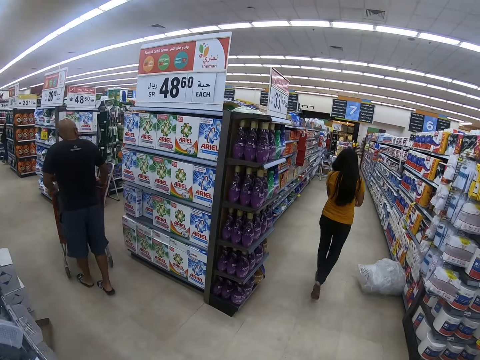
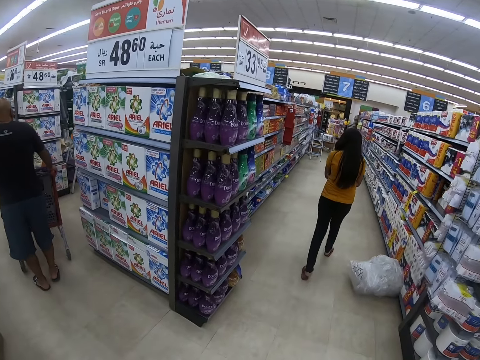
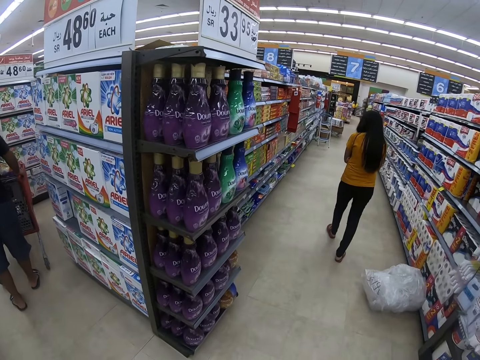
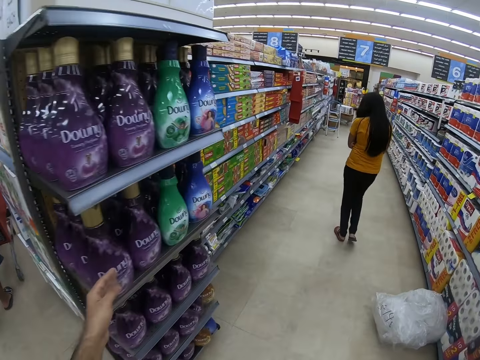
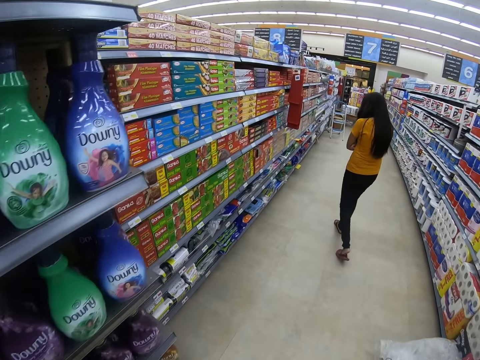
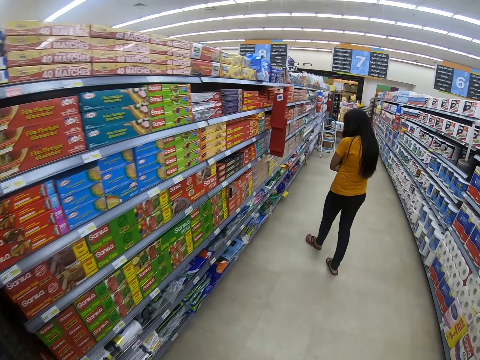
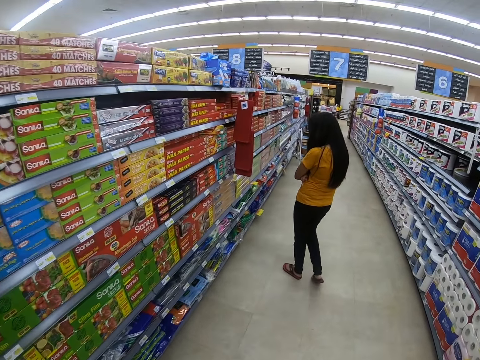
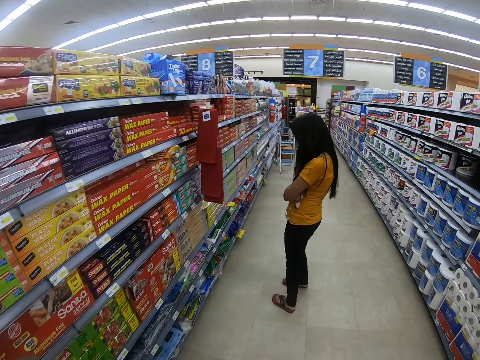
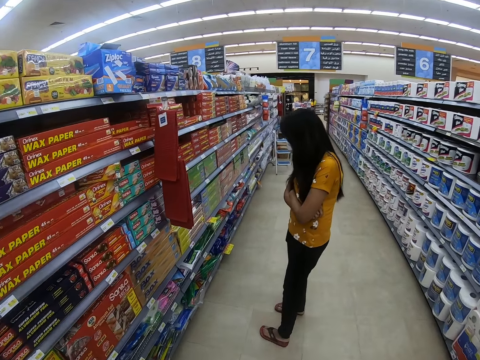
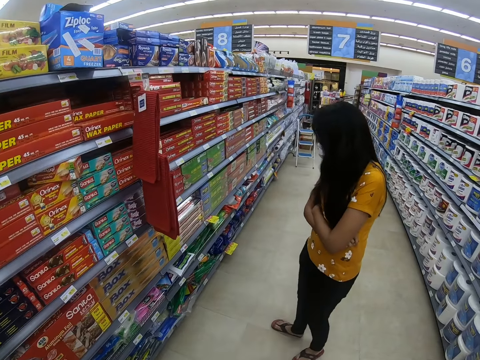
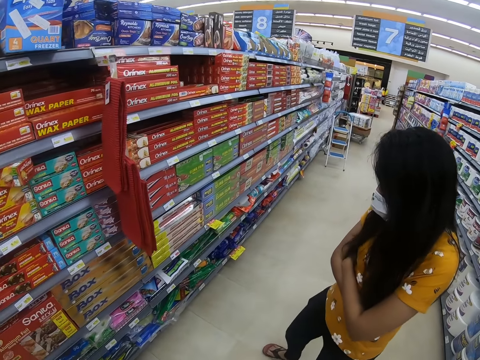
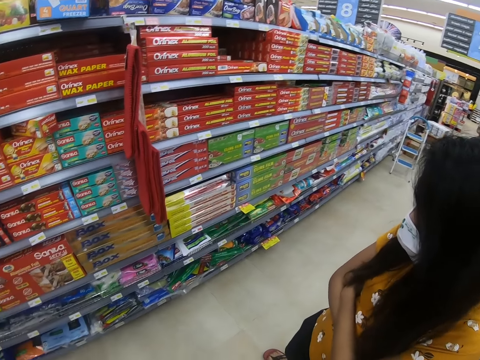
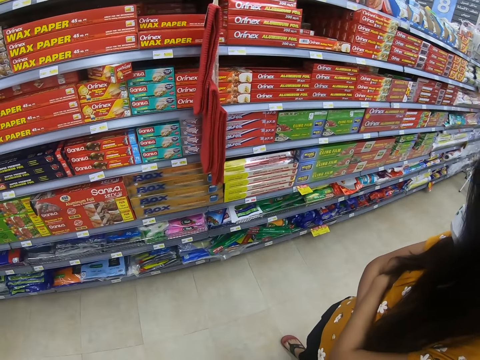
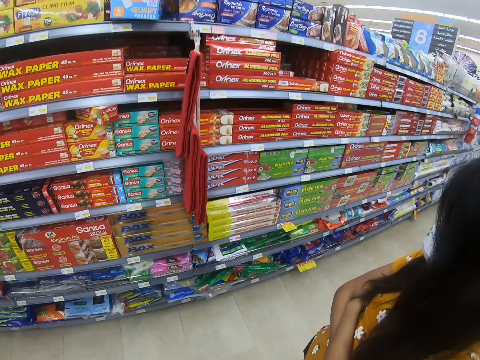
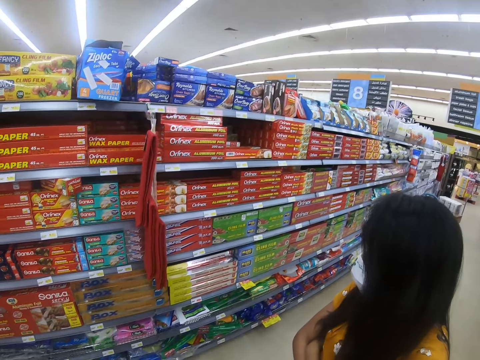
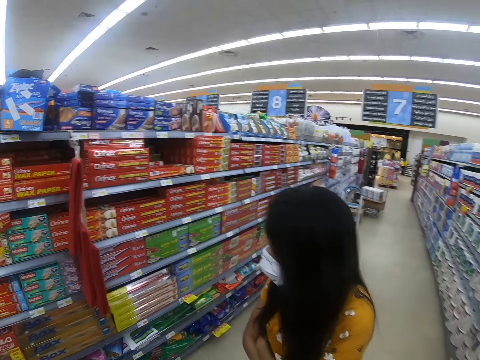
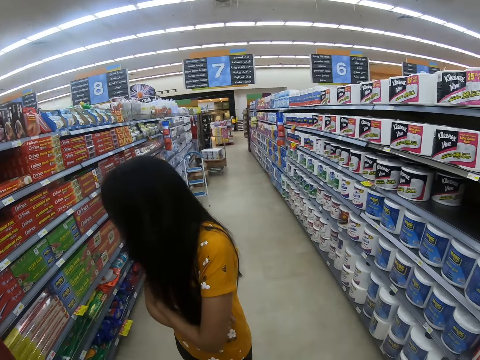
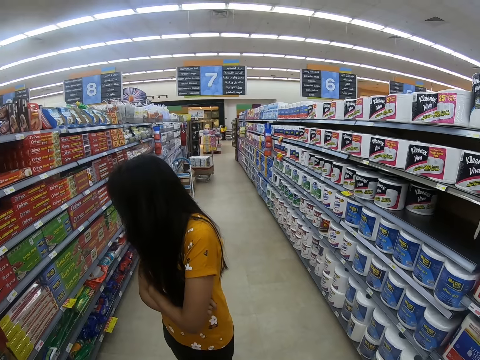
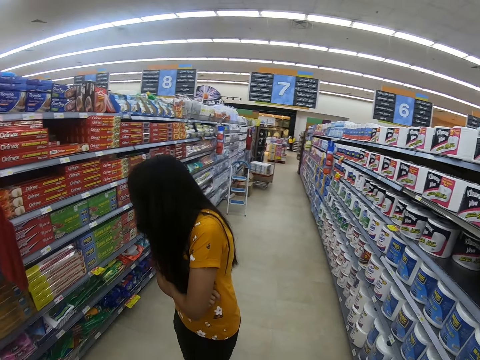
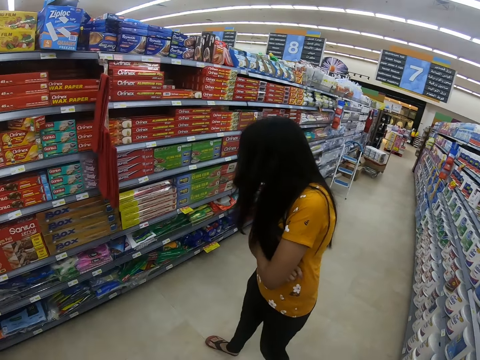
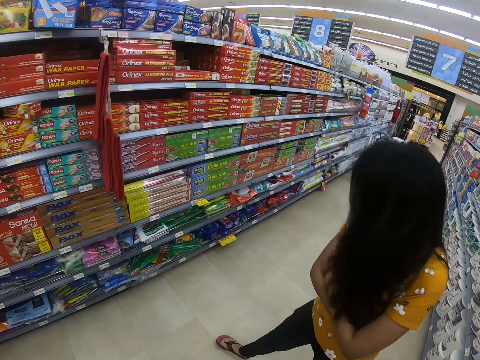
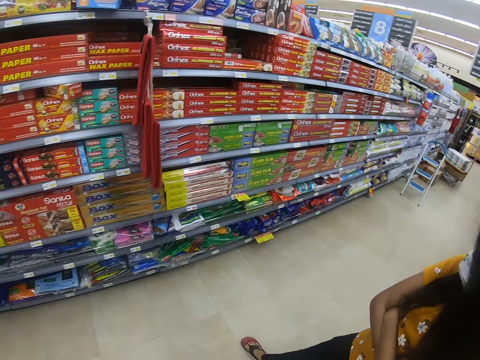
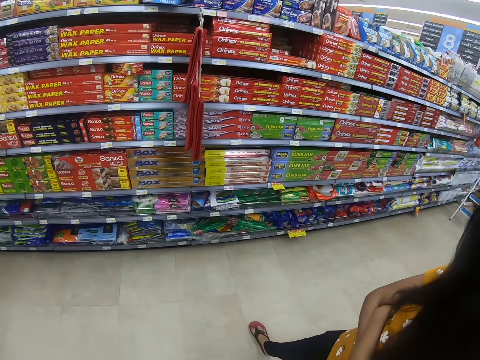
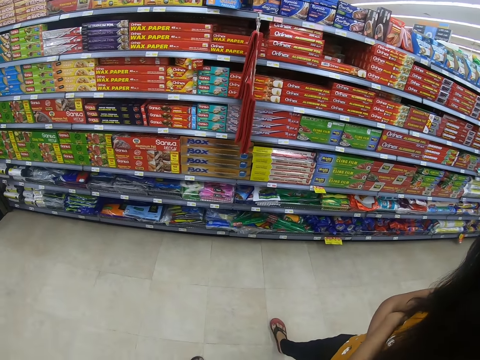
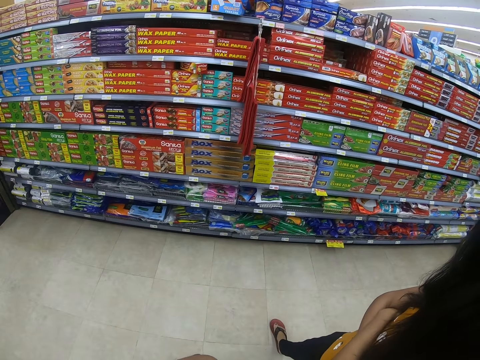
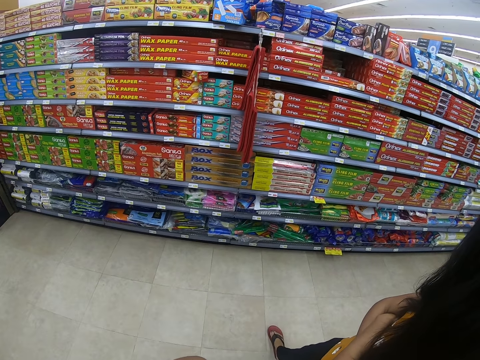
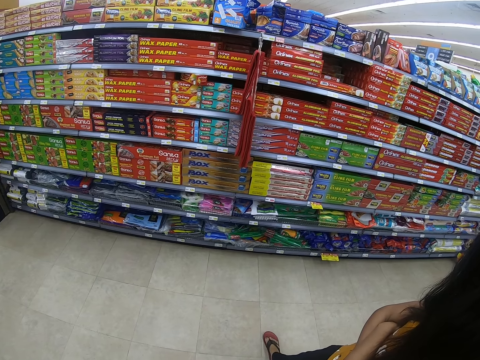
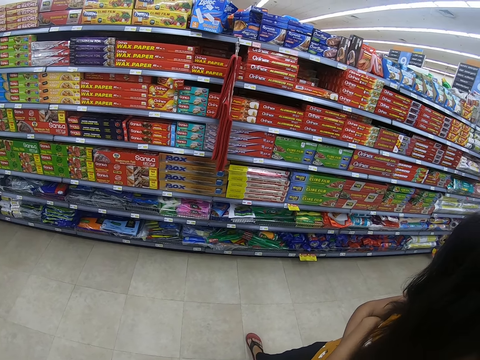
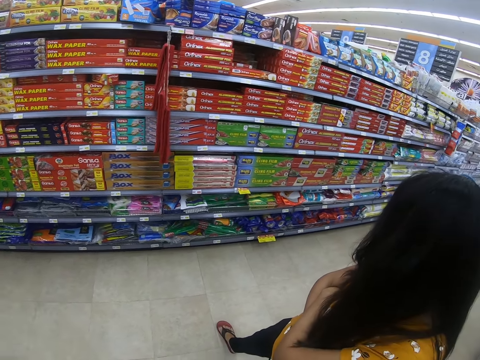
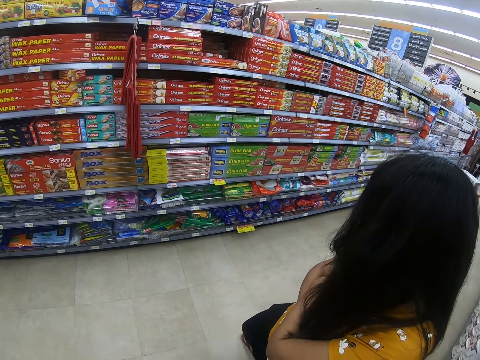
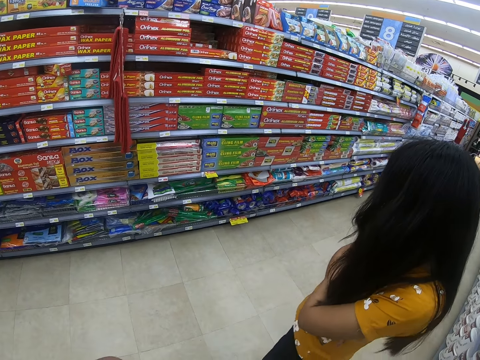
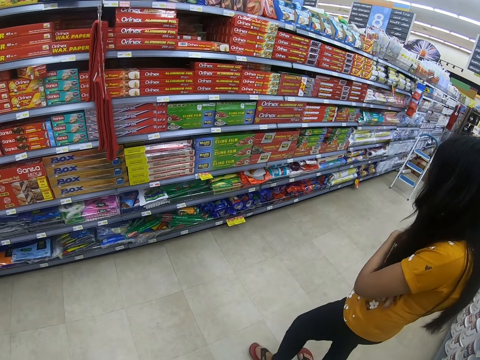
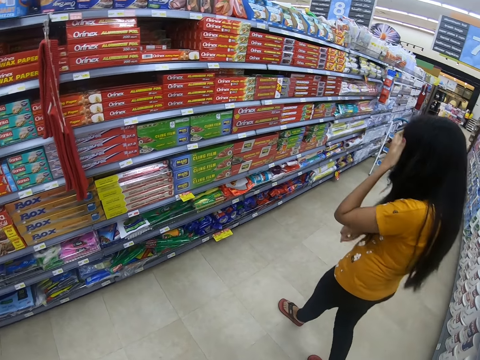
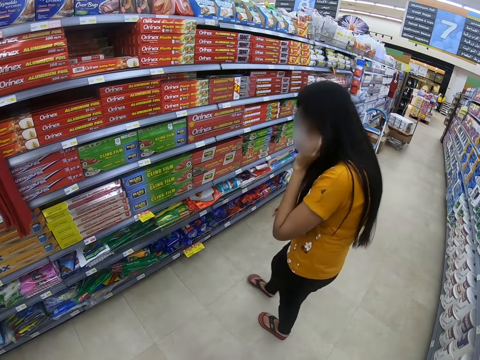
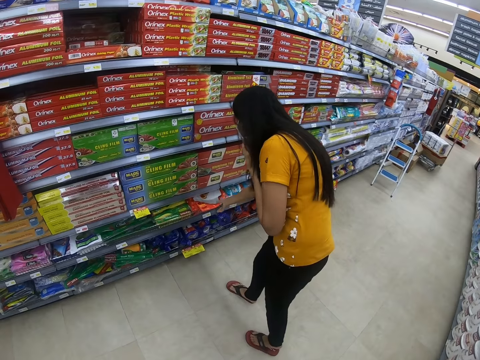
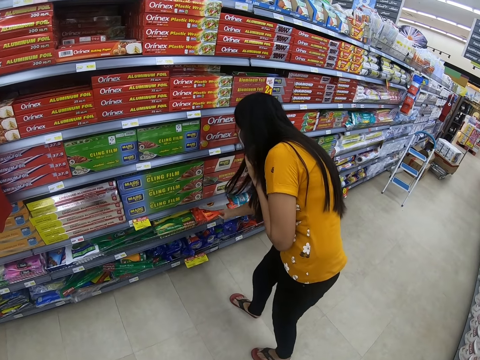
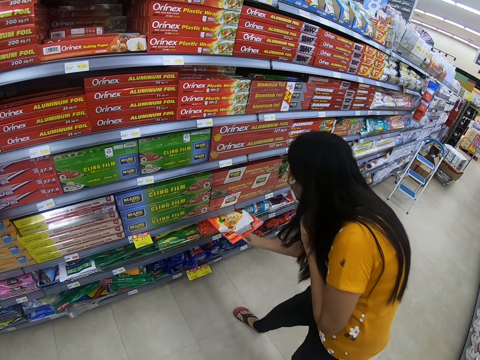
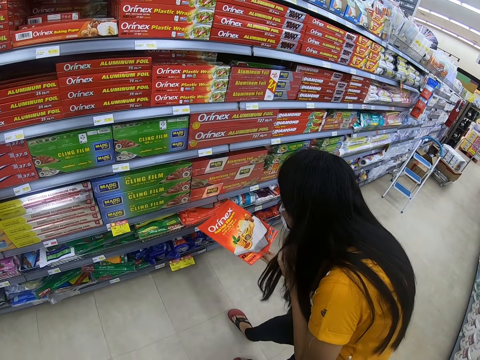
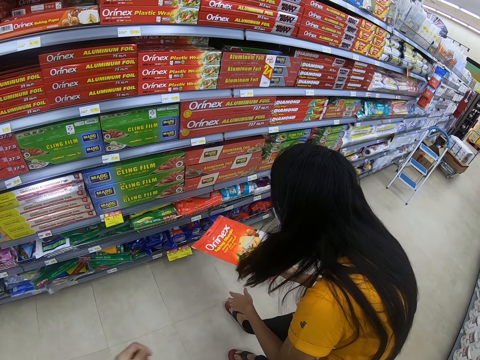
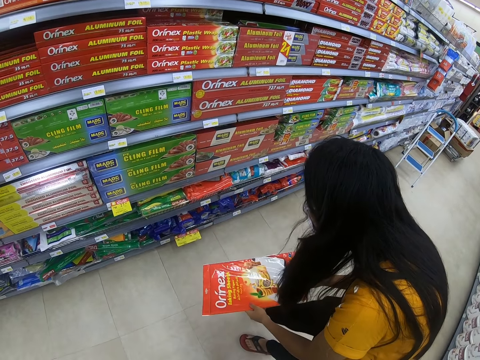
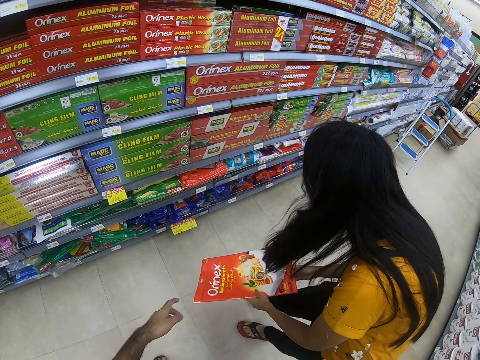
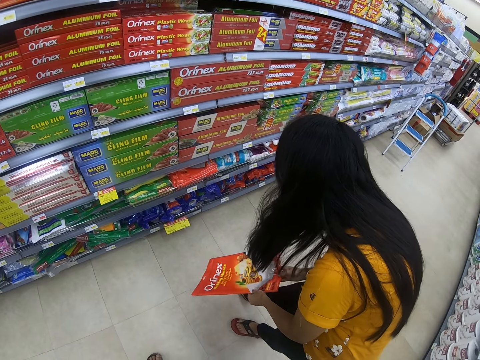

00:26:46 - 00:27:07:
The camera wearer touches a bottle of Downy on a shelf. They walk in a supermarket and look around the supermarket. A person straightens the hair, picks up a foil on the shelf, and looks on the shelf.

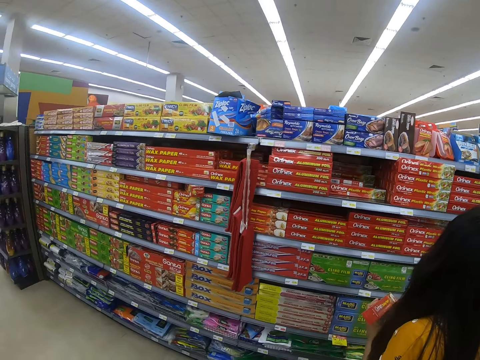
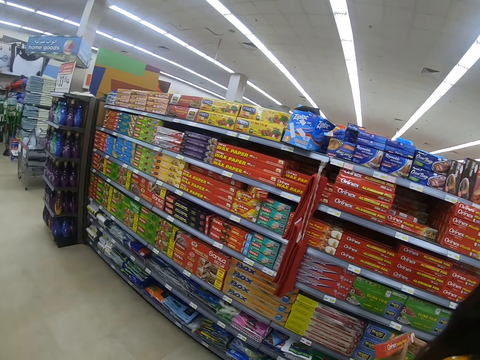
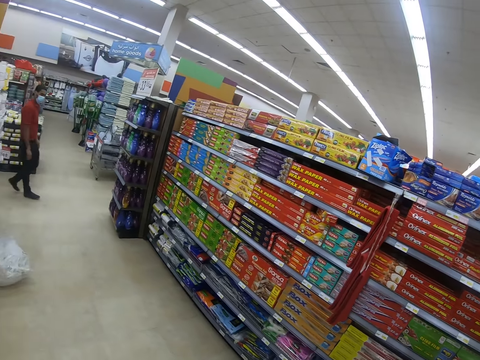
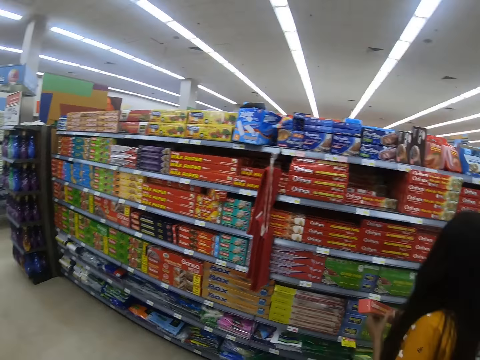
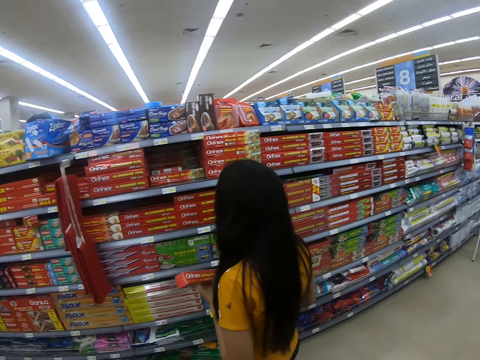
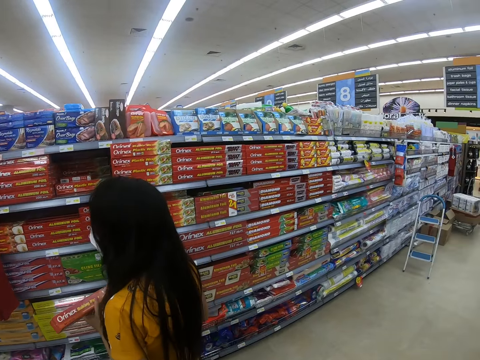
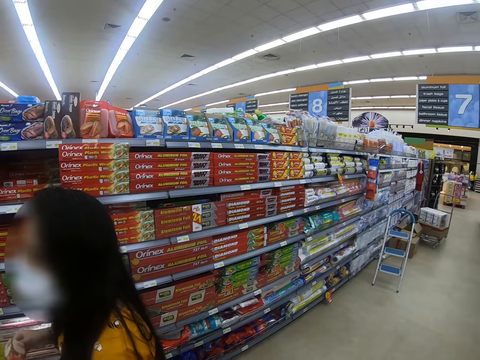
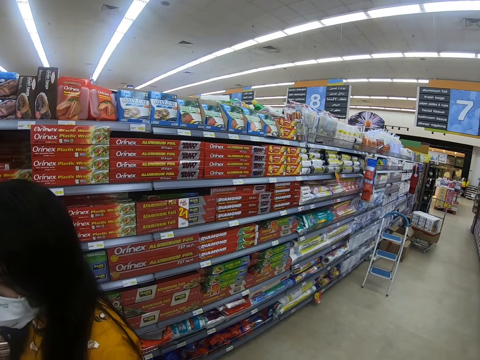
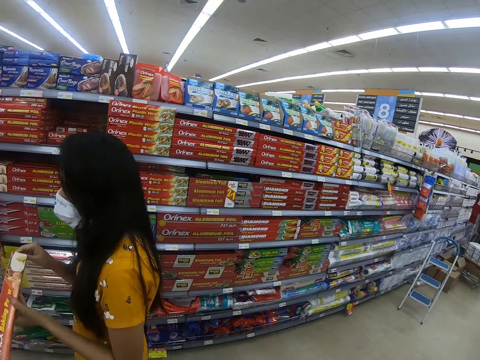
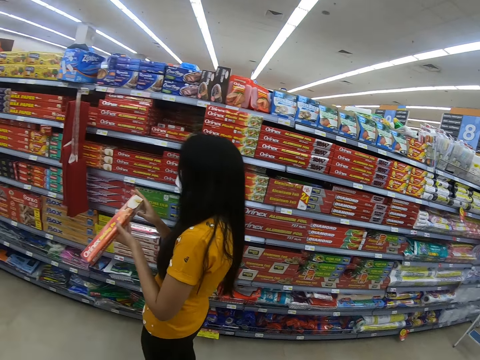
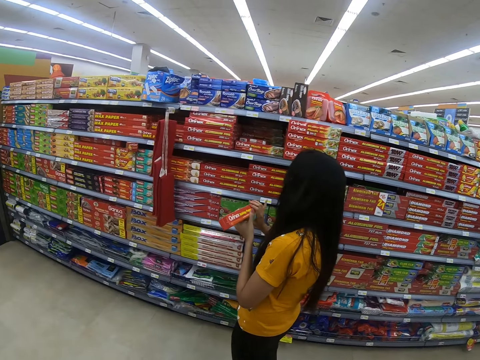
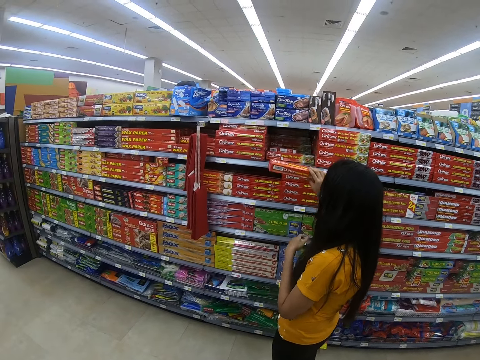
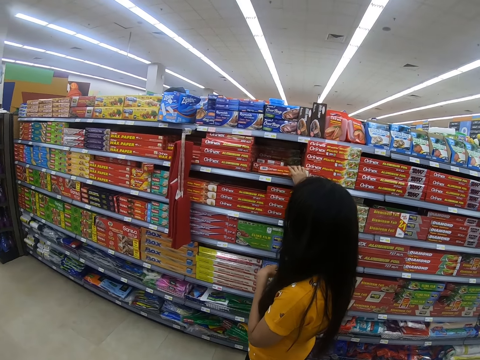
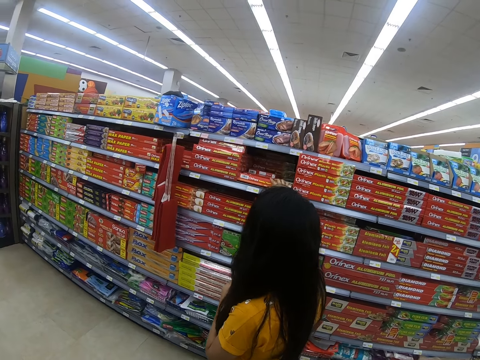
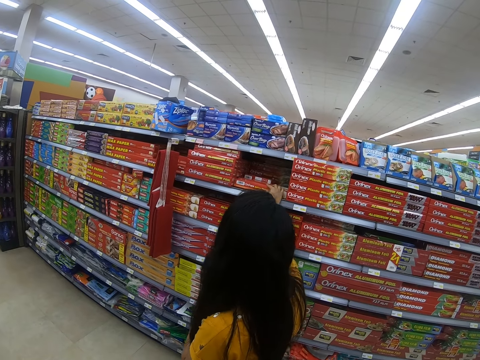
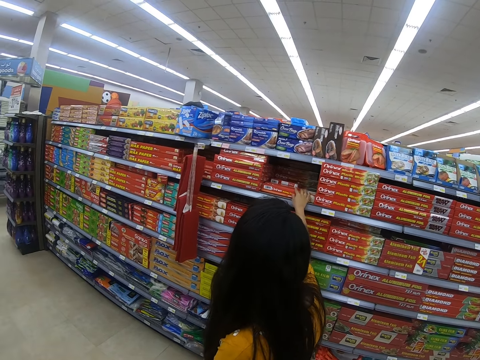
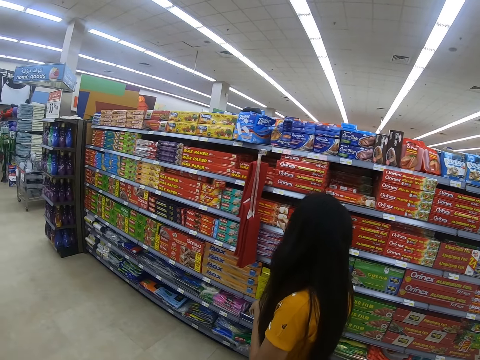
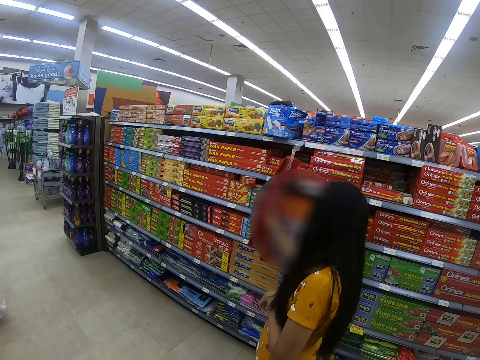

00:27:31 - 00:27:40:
The camera wearer looks around. A person puts a foil on a shelf.
